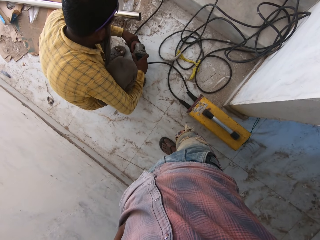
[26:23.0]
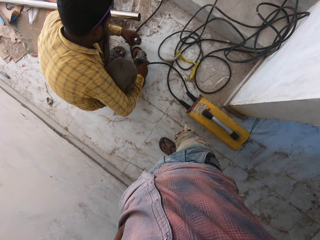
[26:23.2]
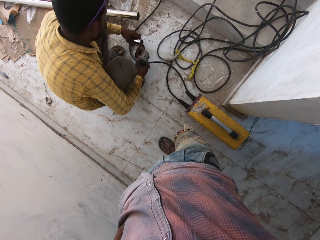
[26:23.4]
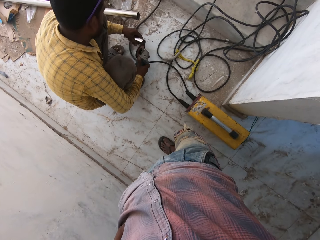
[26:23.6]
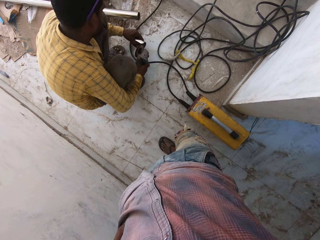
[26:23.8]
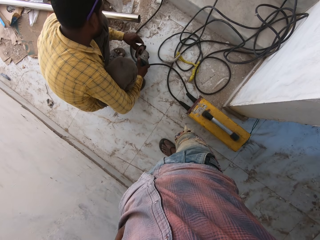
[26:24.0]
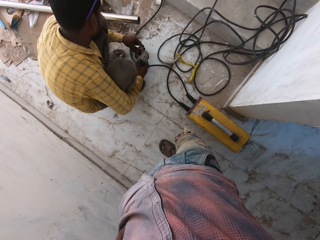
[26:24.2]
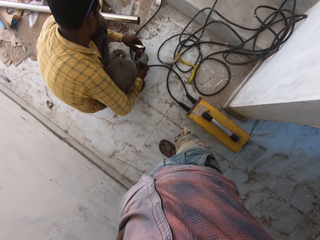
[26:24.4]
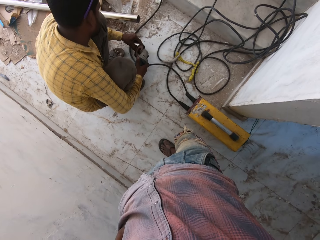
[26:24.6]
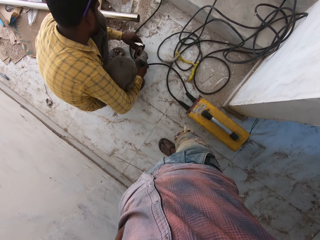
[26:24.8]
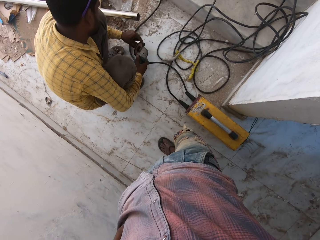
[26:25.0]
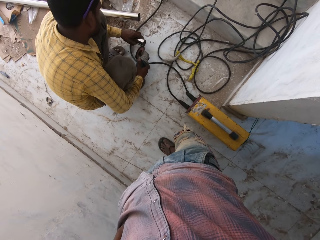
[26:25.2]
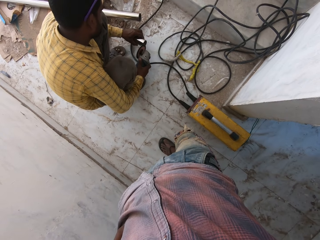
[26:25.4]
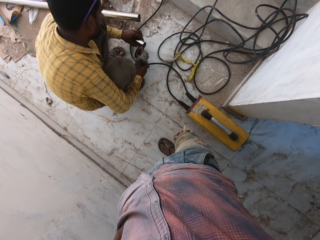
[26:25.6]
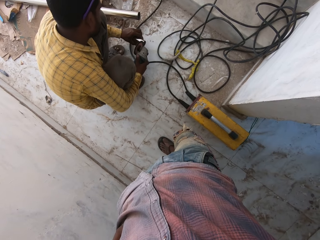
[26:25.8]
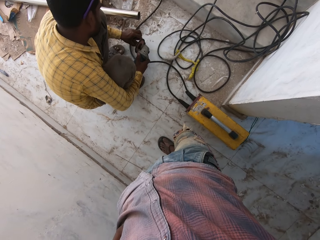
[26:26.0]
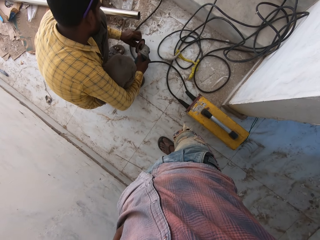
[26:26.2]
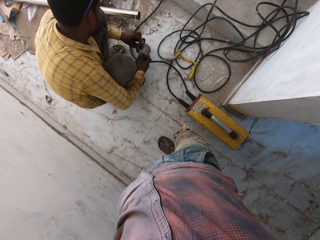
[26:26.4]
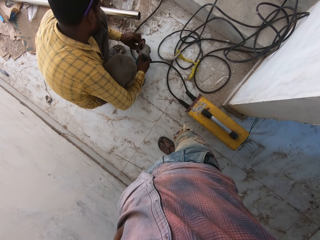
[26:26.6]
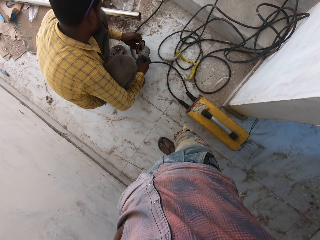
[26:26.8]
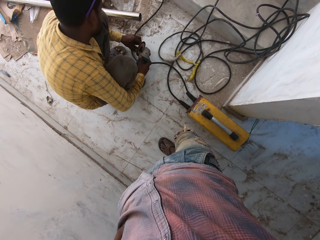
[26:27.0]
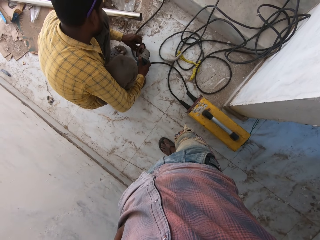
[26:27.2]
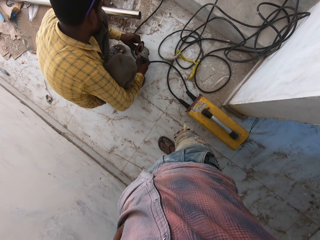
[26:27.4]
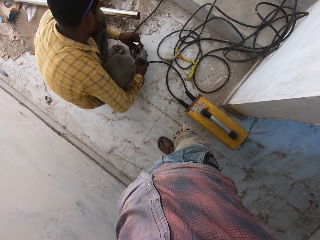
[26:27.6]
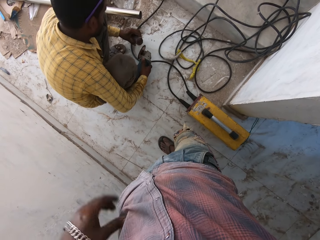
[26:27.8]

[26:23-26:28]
A man grinds the metal.

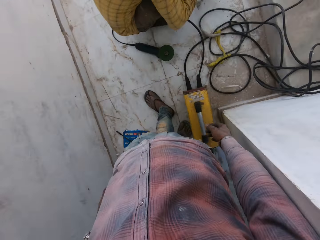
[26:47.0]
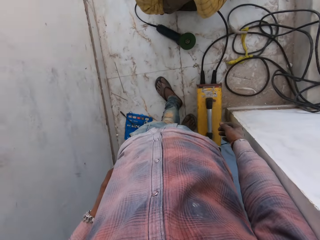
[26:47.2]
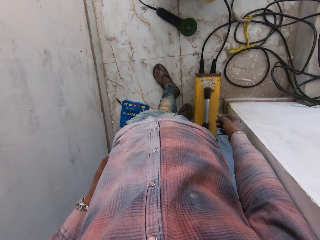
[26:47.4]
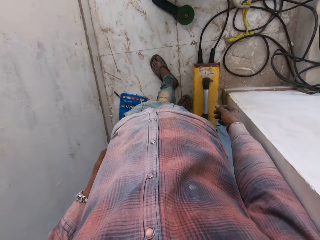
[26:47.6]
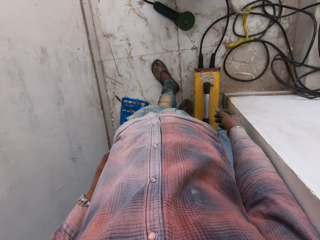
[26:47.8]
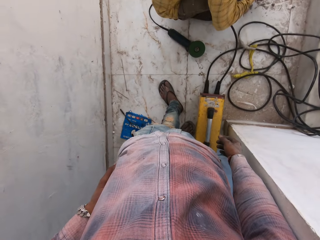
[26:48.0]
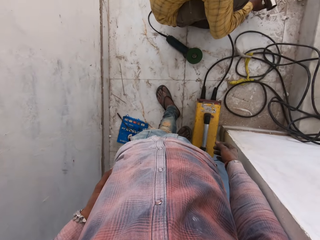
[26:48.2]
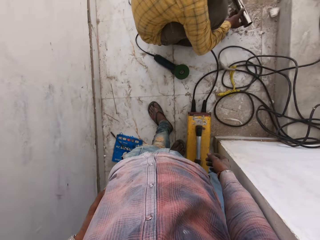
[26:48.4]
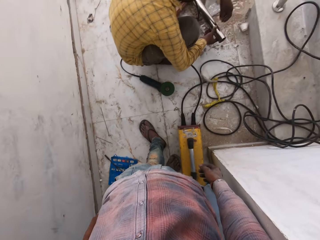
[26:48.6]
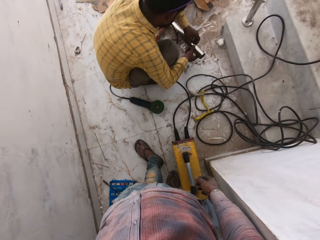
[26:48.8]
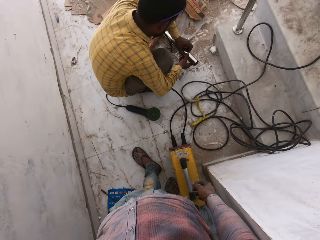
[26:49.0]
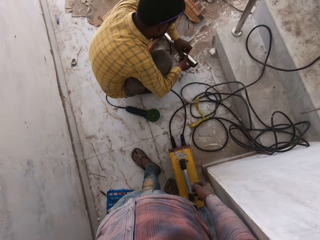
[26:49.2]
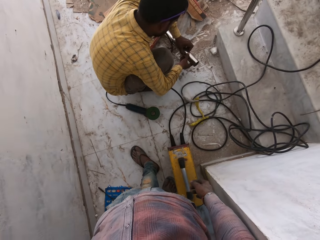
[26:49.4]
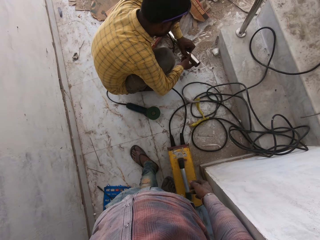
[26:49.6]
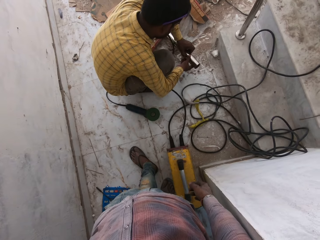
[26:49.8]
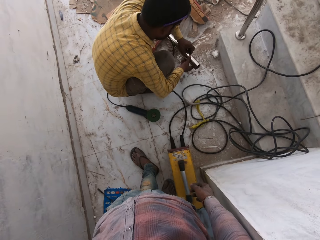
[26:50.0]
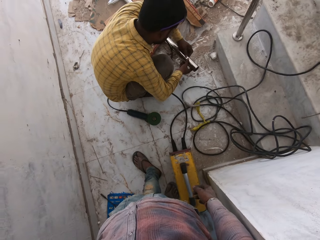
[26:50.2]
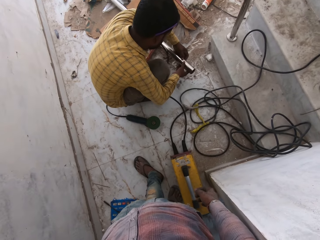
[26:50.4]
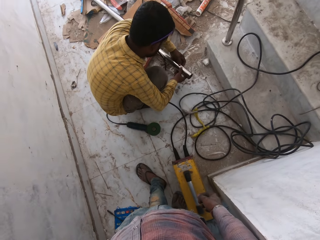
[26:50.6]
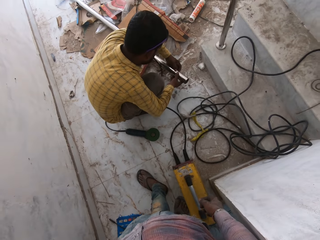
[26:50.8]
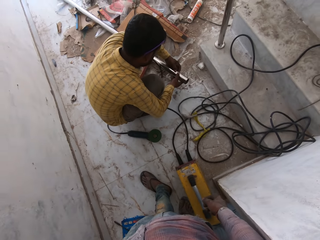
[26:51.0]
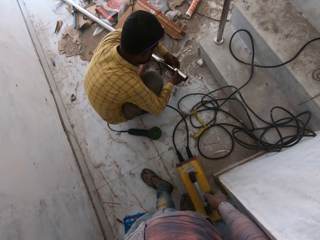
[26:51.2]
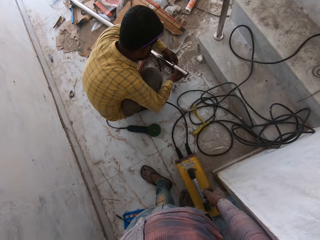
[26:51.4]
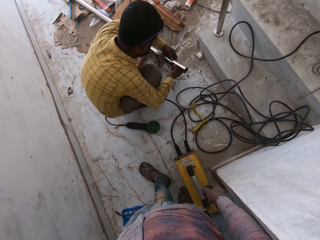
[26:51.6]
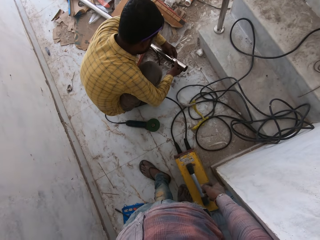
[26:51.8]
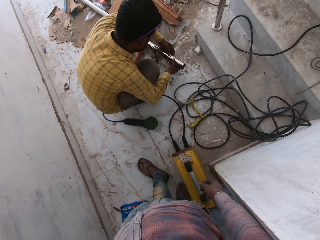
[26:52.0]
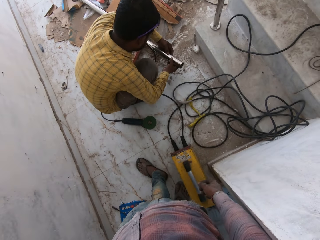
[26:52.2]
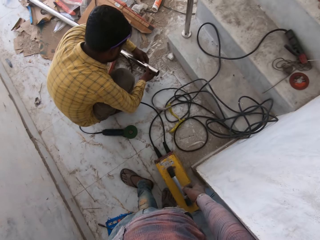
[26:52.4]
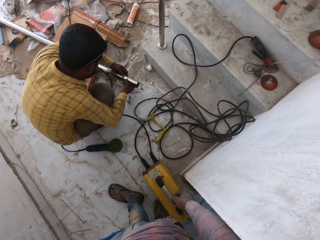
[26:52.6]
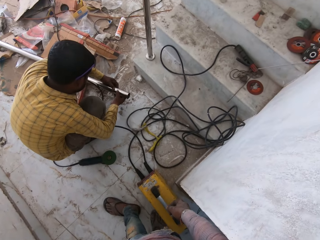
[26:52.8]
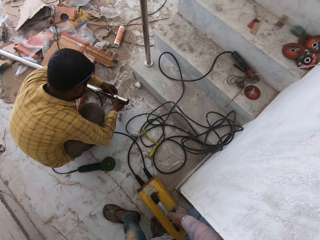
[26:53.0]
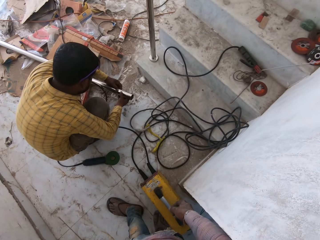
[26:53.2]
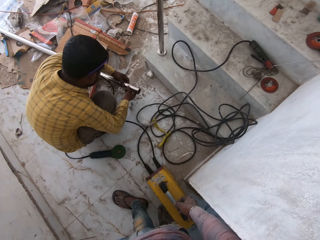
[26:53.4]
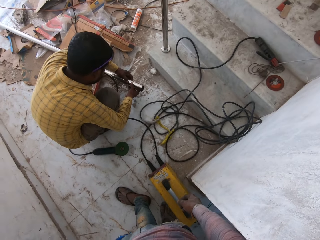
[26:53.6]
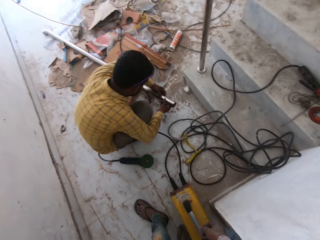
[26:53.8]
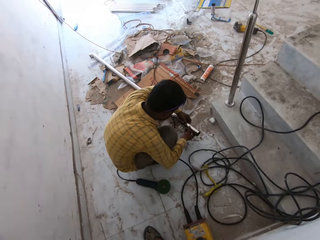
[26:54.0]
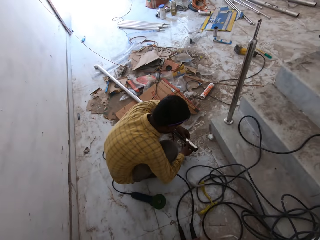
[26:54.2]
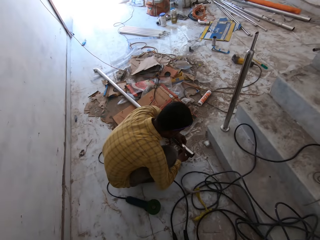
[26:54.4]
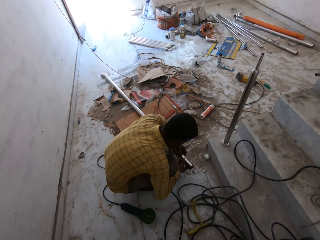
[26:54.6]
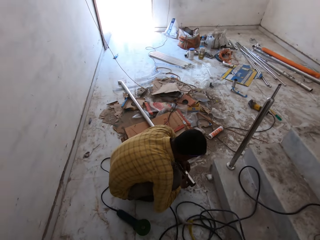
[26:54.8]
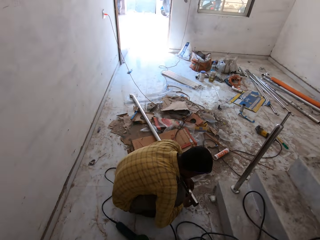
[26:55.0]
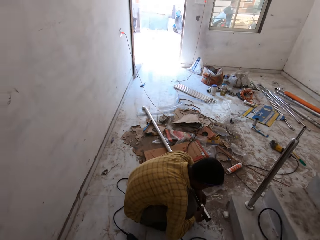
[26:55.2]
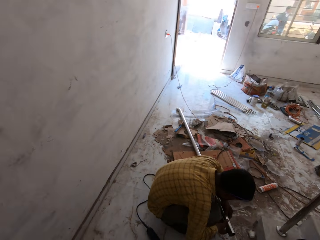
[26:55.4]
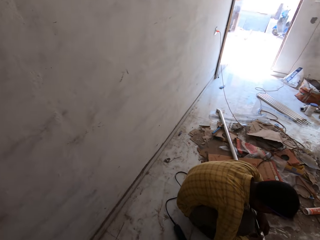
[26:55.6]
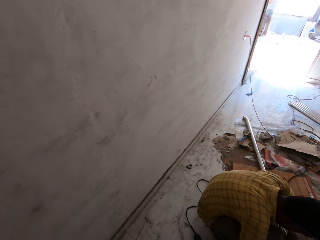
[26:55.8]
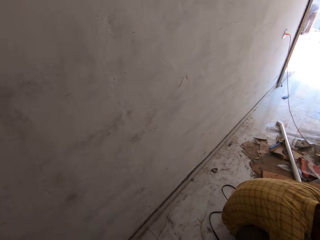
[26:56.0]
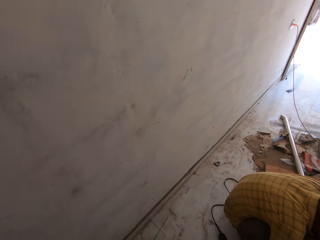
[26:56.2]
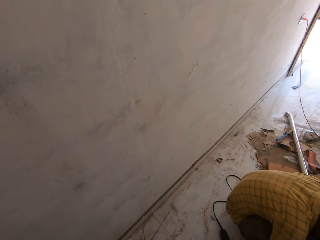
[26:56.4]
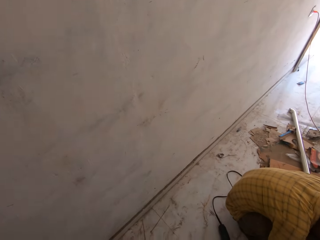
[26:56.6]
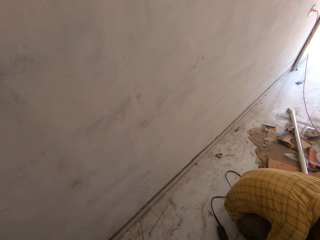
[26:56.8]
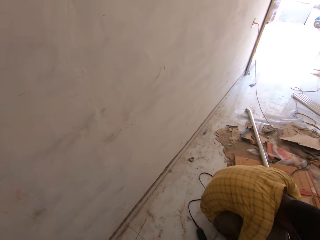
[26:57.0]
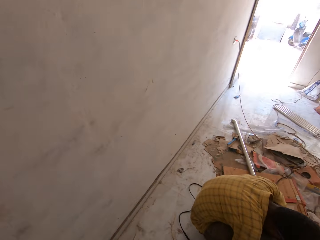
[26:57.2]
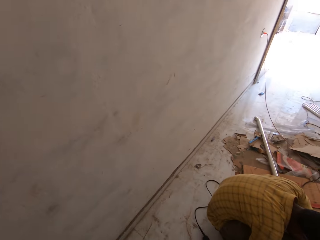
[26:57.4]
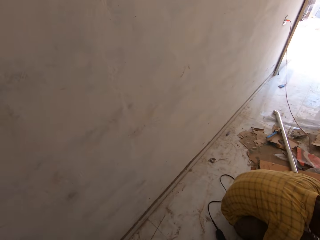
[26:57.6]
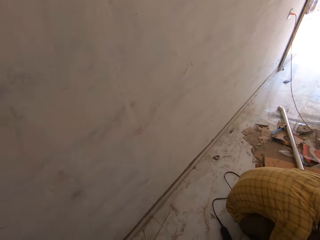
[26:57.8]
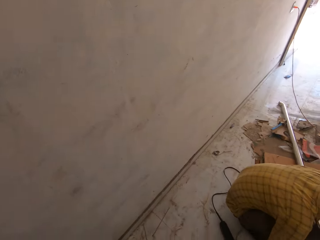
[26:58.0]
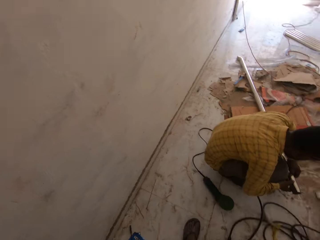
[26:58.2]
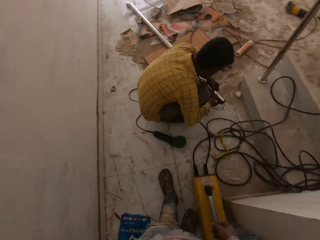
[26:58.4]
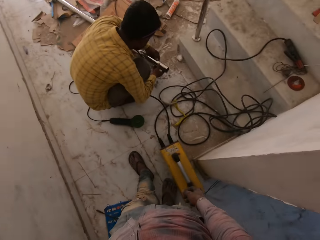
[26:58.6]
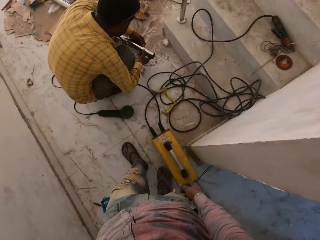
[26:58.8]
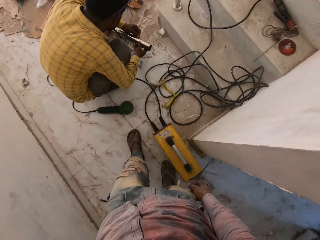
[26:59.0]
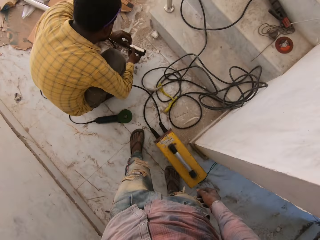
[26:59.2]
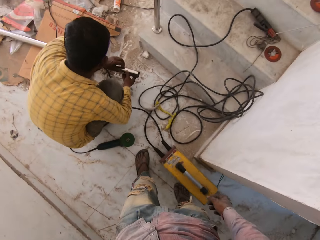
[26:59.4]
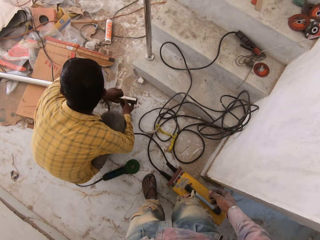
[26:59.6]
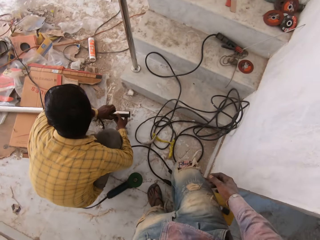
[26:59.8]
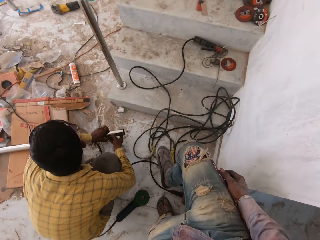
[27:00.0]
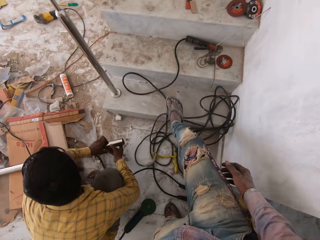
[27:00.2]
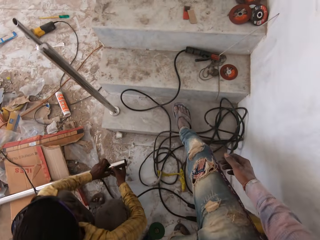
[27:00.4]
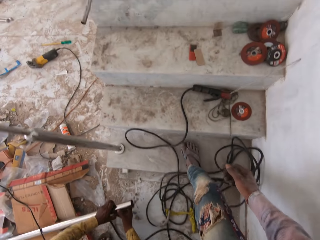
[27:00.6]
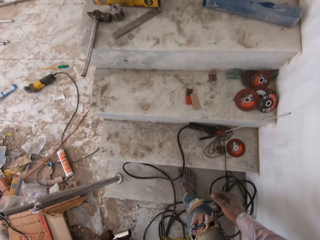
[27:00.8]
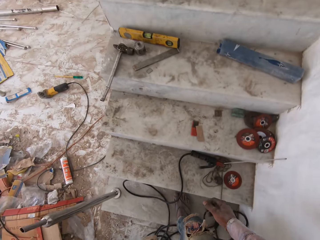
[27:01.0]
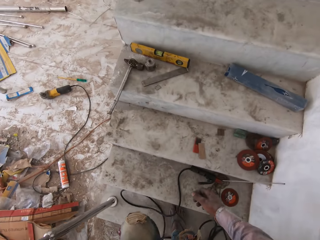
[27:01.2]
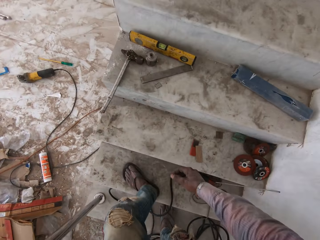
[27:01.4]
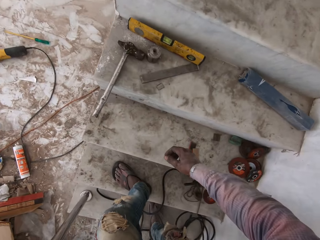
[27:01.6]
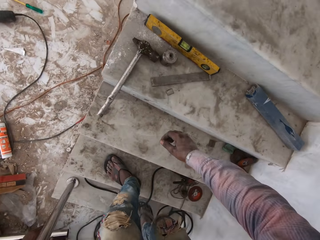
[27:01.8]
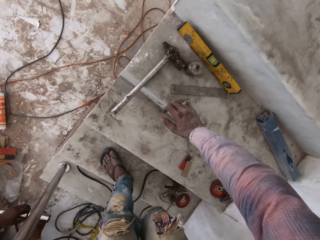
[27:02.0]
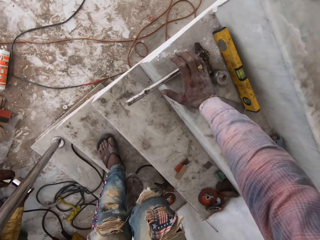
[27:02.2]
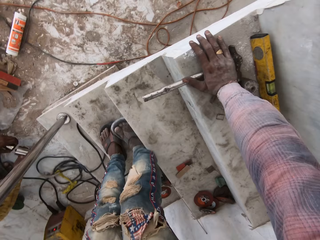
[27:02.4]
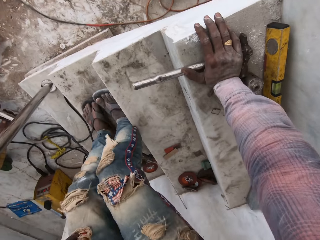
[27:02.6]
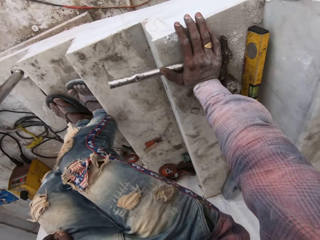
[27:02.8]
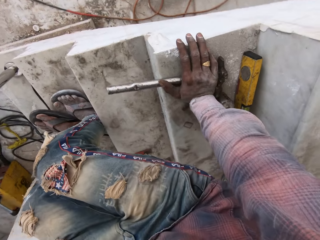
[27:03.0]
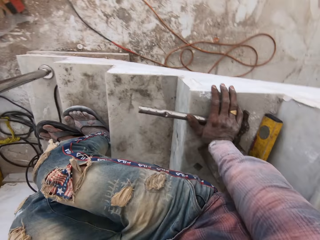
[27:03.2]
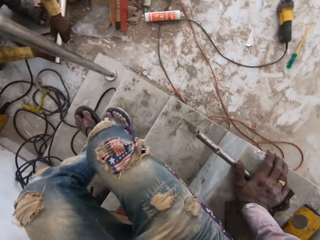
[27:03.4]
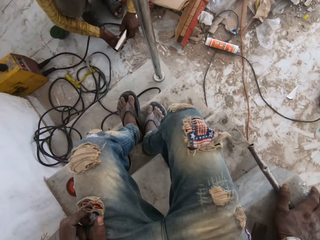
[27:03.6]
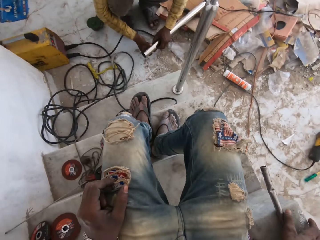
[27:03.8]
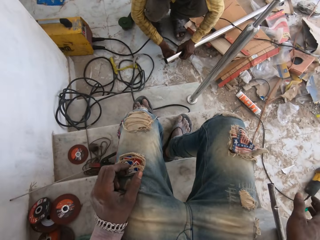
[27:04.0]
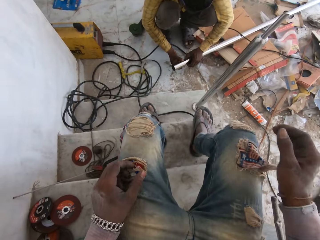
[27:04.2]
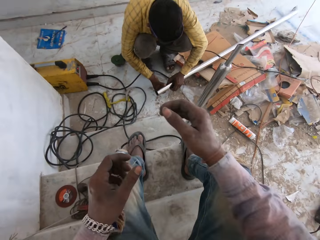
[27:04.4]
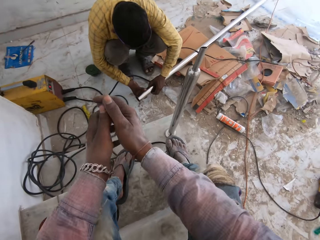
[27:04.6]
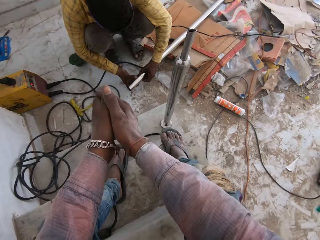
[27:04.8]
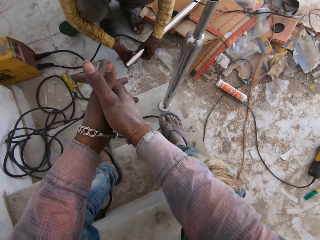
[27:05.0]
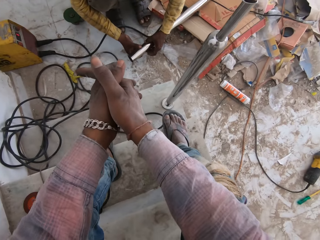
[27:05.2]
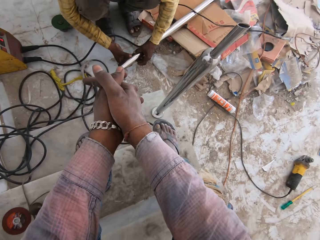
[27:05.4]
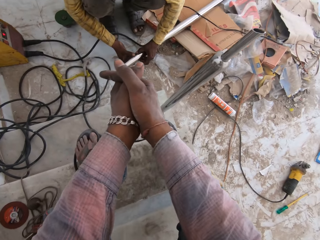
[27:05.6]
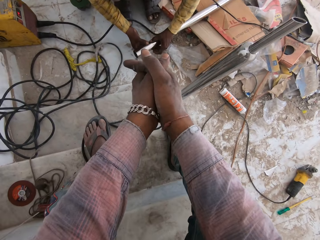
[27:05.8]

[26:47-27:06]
The camera wearer looks around. They look down. They look around. They walk up the stairs. They sit on the staircase.
